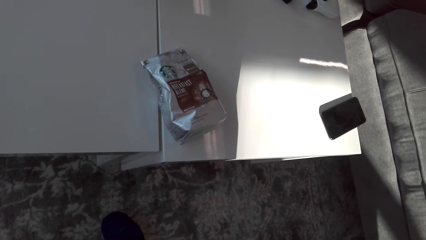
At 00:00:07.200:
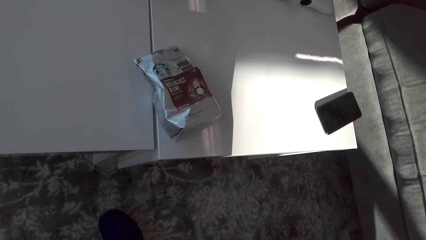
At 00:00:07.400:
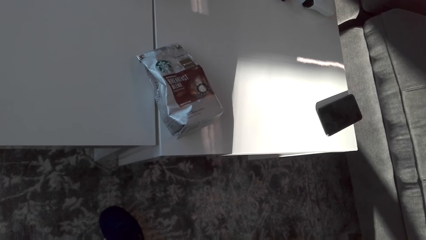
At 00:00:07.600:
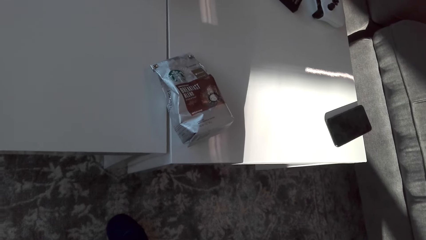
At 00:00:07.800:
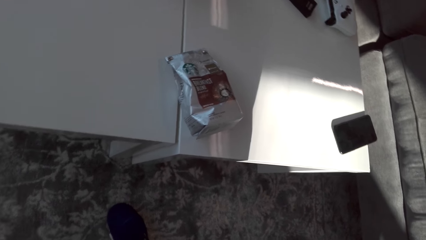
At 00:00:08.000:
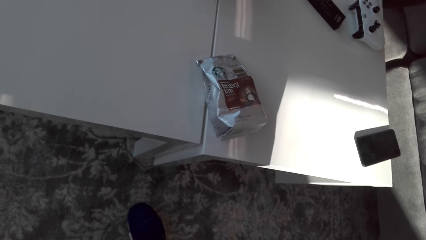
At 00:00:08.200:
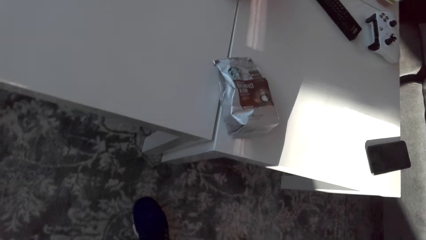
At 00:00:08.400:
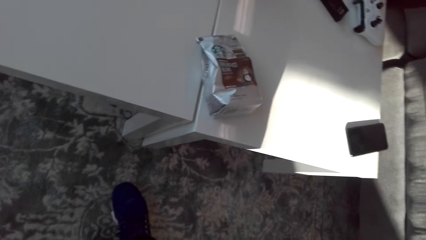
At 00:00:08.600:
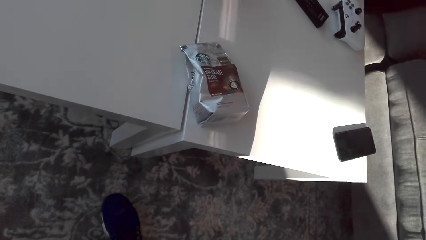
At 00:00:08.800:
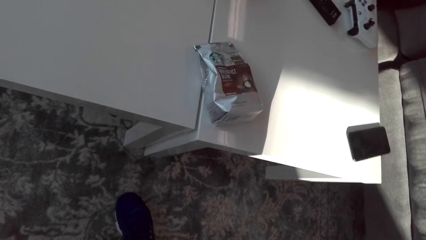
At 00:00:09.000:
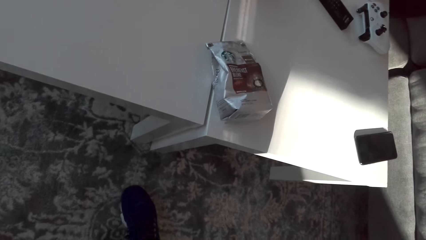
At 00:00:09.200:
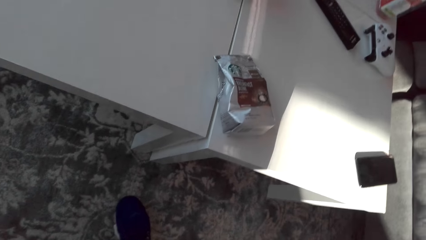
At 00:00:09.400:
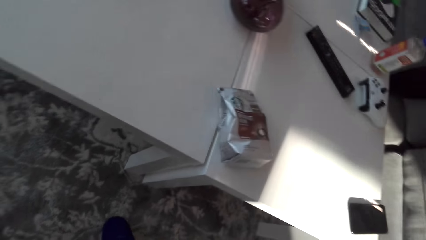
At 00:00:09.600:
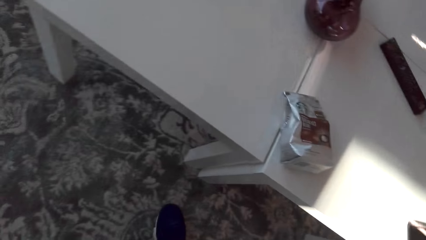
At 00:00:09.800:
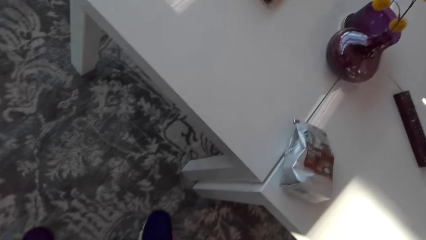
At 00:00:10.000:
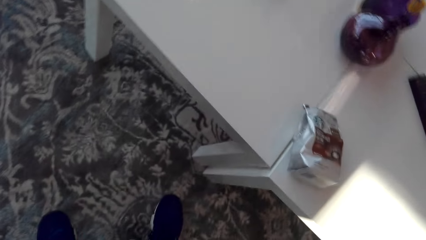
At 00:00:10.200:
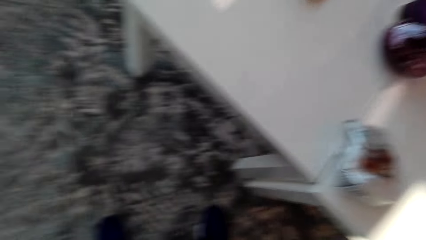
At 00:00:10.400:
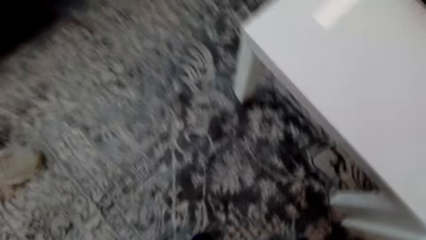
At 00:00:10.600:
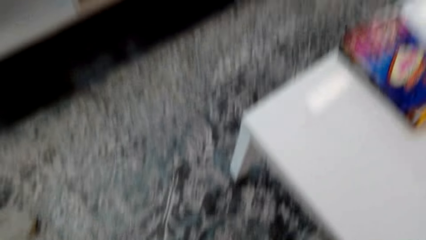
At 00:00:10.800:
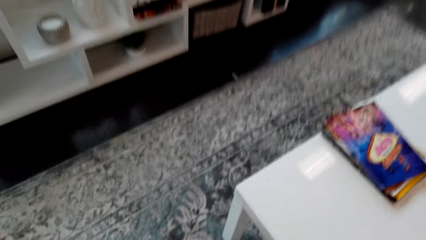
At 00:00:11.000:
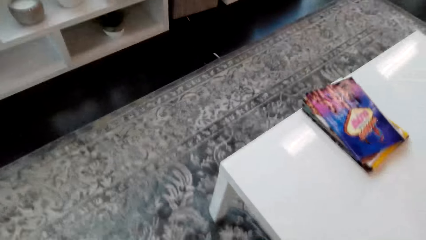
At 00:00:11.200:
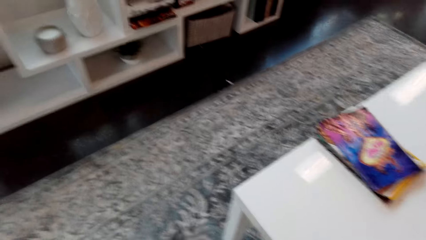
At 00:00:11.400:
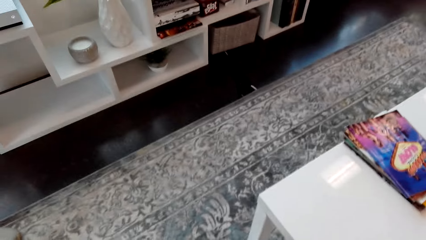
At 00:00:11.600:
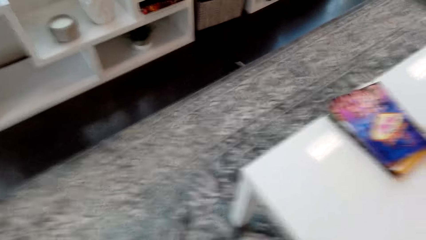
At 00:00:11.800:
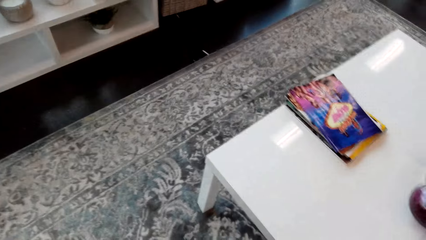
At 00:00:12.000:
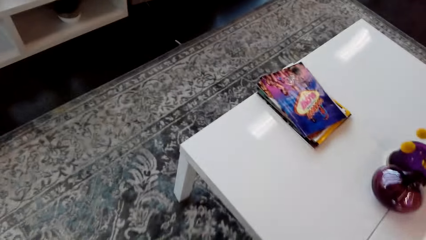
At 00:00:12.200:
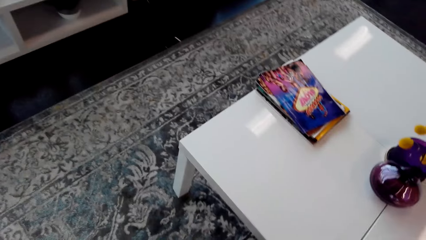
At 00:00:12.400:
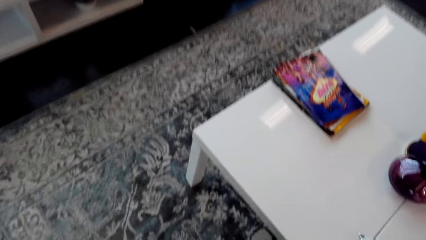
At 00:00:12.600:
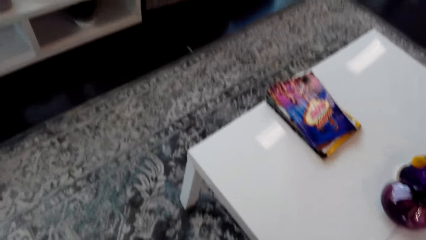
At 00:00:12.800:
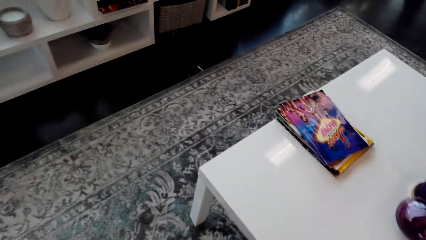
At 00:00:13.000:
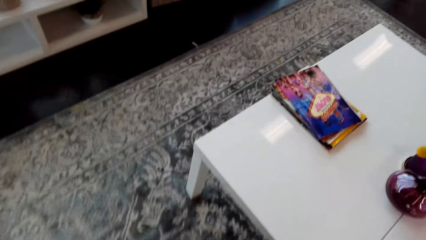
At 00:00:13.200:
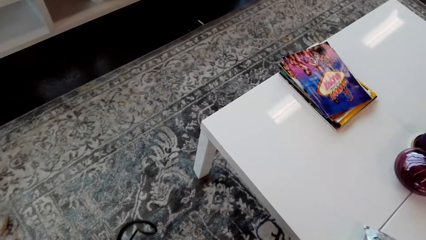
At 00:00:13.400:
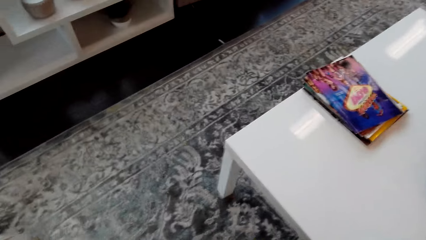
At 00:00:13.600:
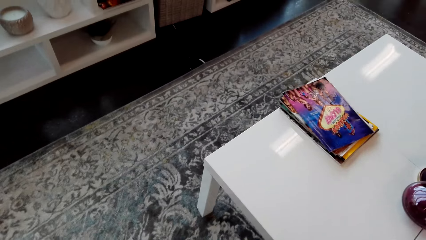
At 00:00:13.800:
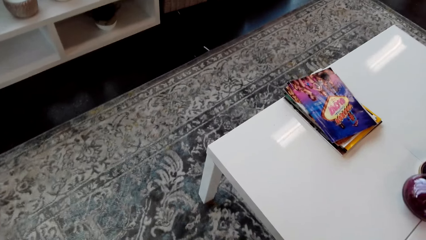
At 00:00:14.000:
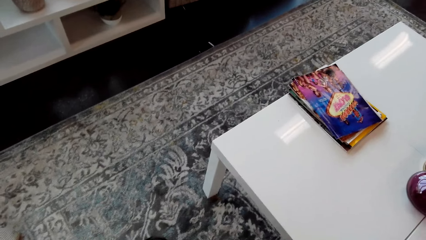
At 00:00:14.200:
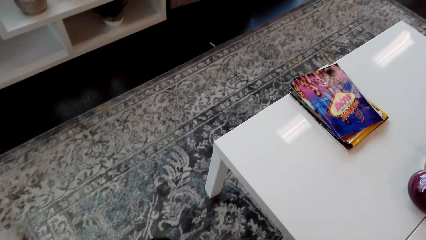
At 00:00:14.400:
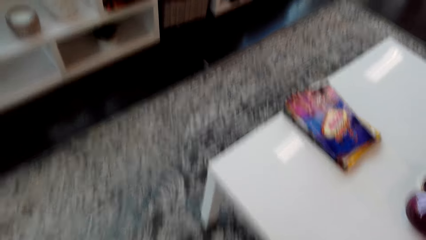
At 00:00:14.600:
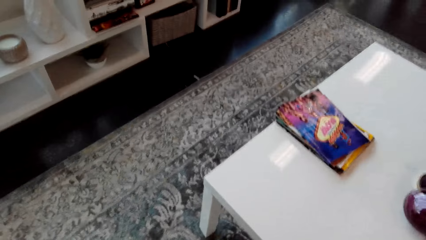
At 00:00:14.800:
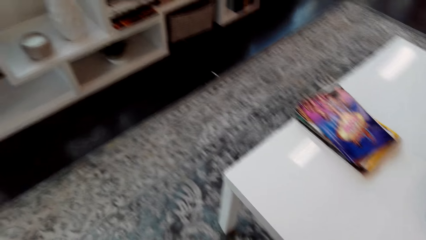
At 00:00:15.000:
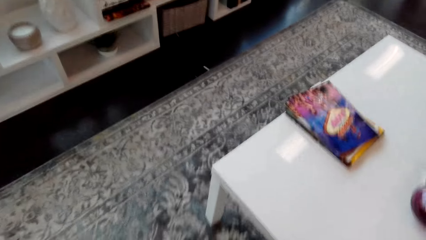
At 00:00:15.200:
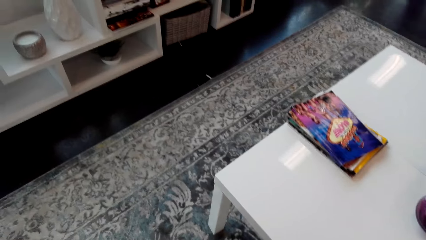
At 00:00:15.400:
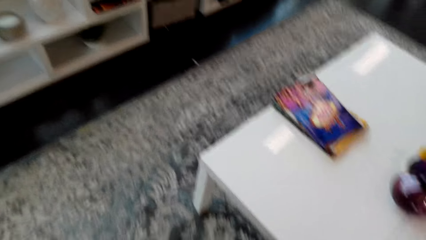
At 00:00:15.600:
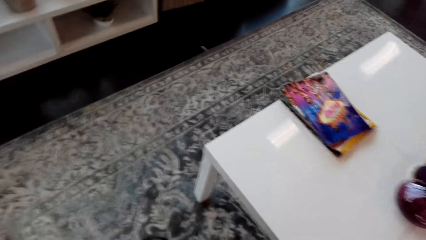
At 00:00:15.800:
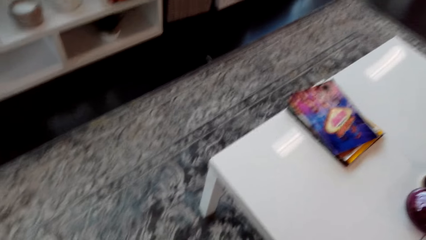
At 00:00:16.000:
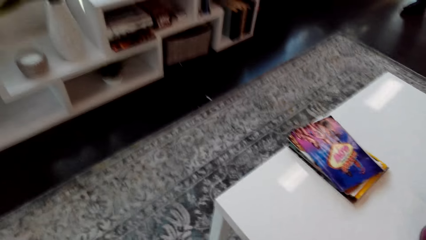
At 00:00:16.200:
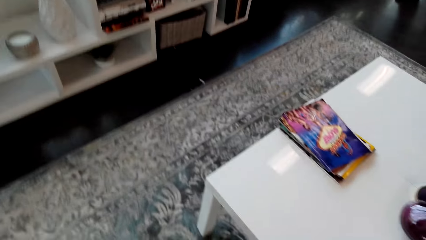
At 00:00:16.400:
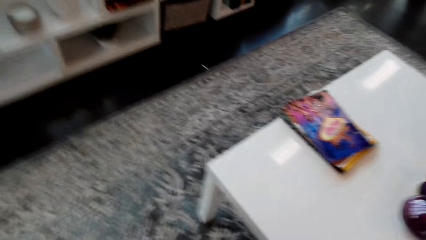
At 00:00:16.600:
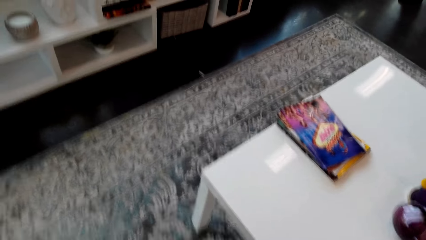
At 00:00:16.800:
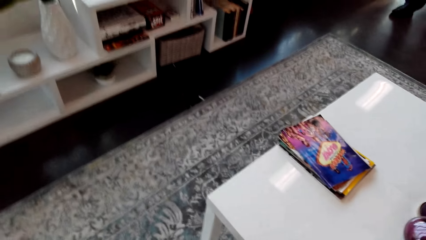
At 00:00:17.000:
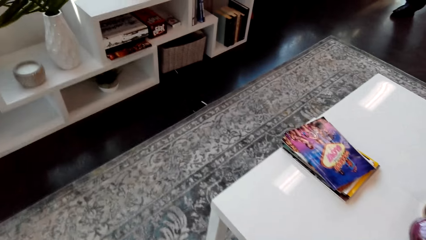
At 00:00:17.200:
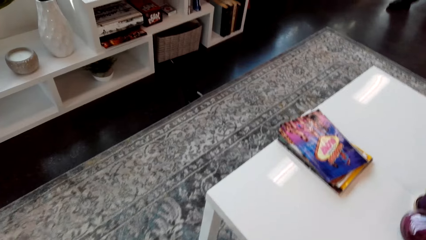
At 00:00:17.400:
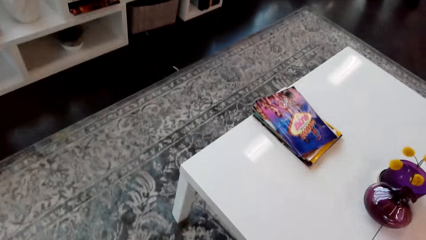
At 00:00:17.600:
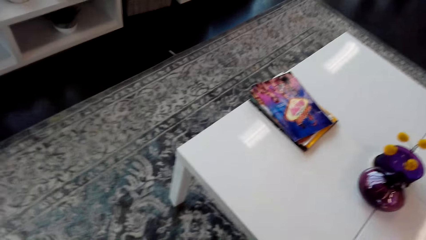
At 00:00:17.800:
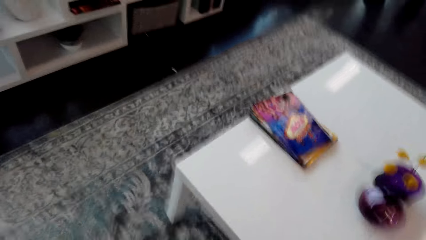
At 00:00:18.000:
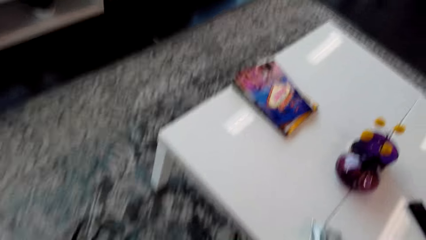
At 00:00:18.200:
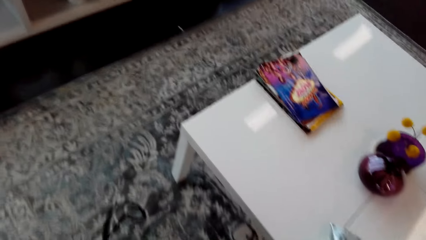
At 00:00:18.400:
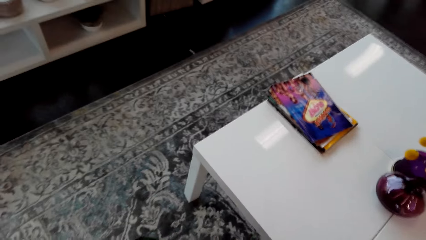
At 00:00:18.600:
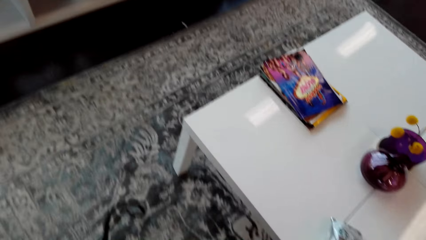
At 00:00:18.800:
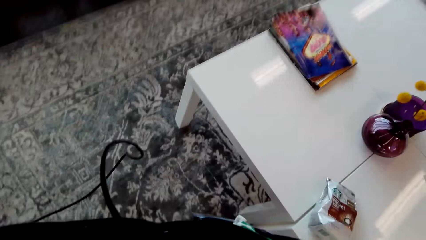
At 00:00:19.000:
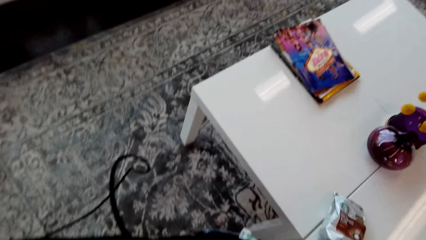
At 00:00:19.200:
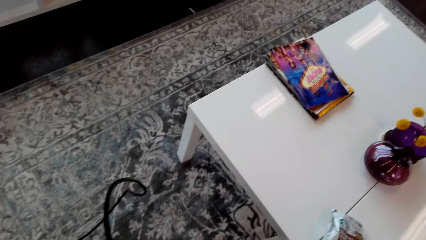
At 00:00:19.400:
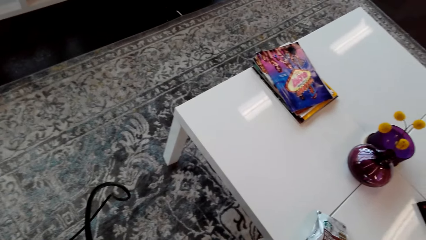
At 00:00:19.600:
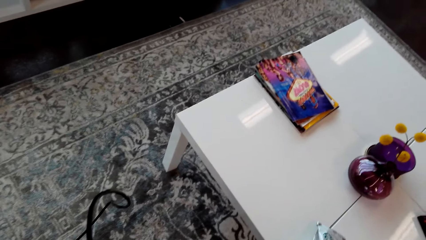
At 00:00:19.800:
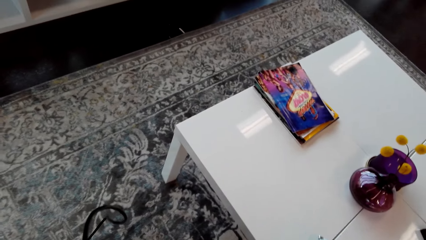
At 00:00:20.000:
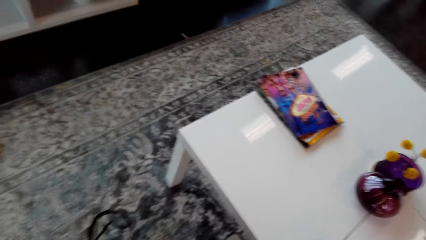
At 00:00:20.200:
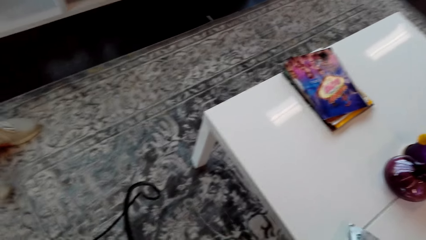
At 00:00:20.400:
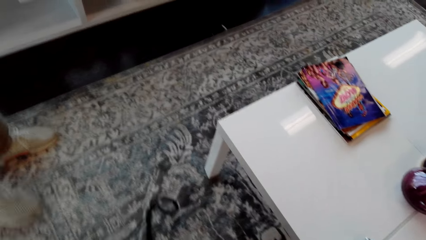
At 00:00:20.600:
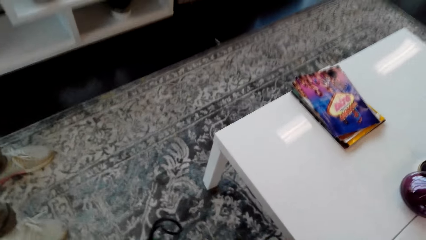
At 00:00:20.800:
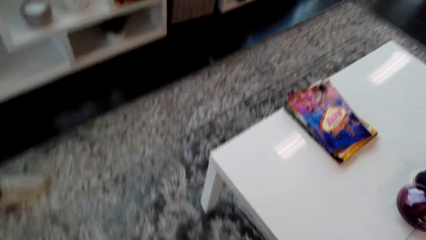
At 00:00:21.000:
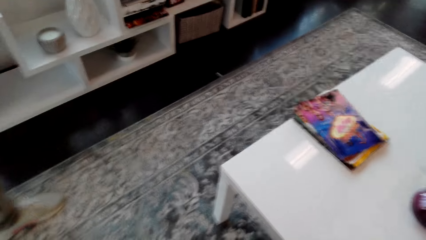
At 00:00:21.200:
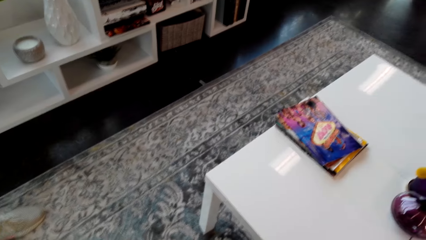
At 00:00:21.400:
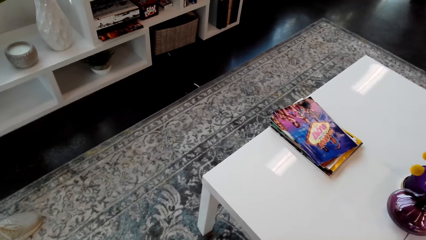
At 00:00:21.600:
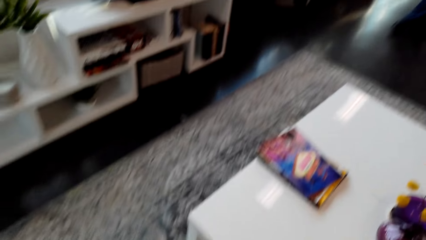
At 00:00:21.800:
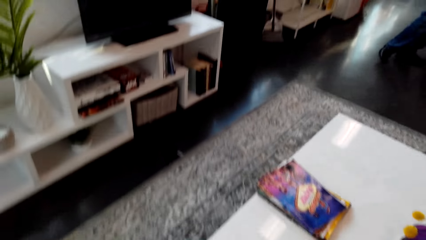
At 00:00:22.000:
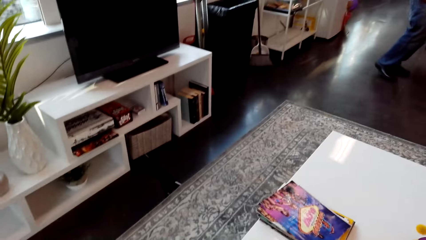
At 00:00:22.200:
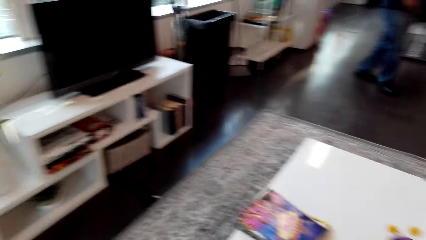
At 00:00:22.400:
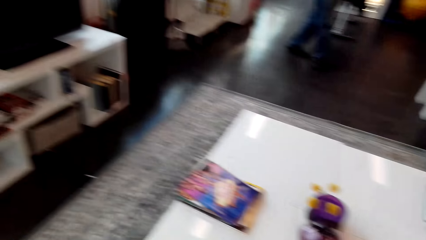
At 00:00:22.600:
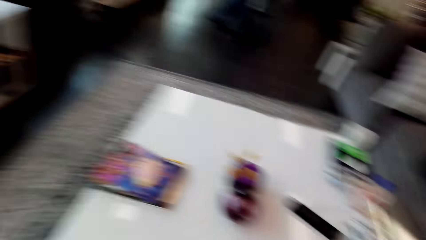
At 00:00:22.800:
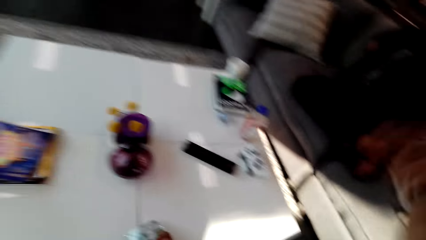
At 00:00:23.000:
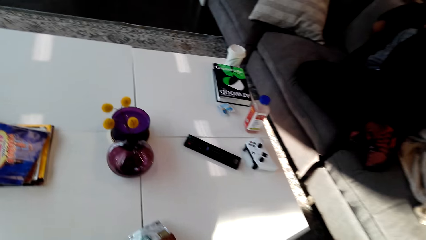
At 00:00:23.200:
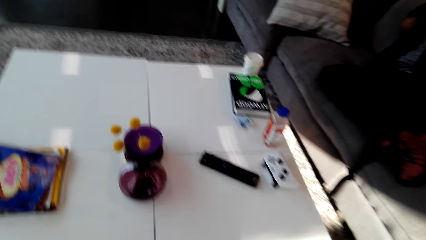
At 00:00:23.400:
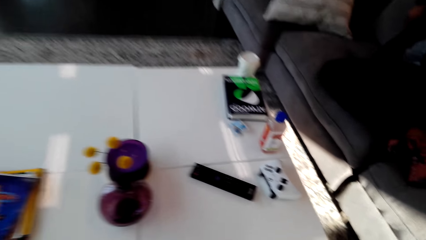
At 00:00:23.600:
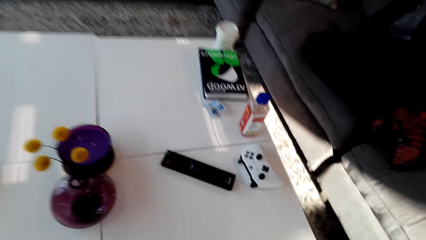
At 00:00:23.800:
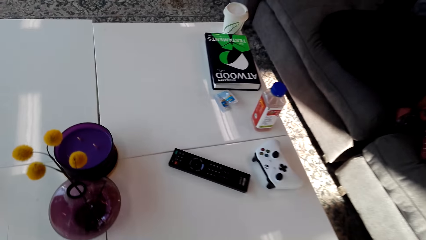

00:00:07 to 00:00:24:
A man talks to the camera wearer. A woman talks. The camera wearer wears the camera.
